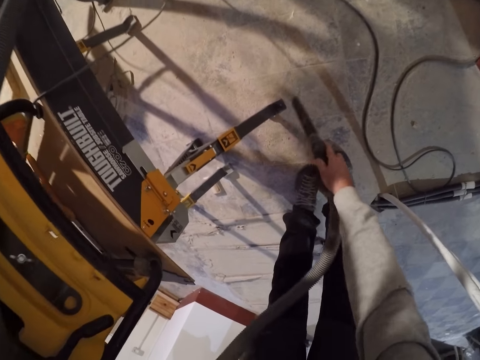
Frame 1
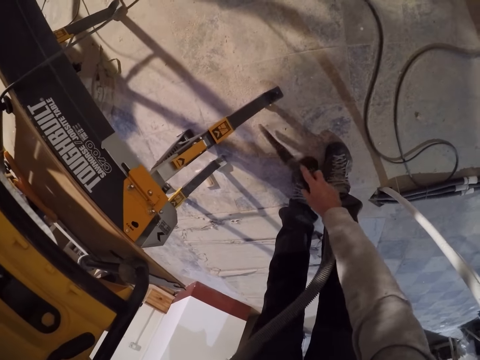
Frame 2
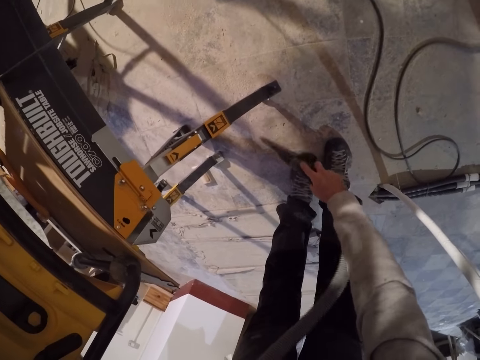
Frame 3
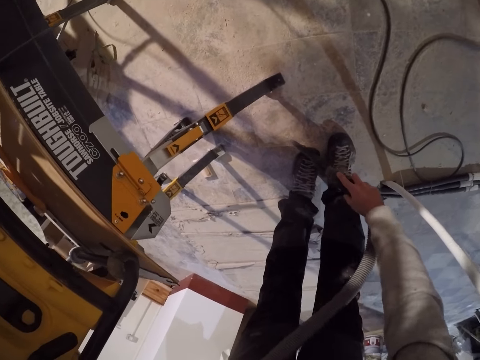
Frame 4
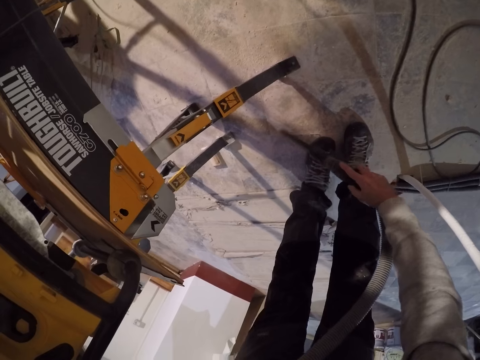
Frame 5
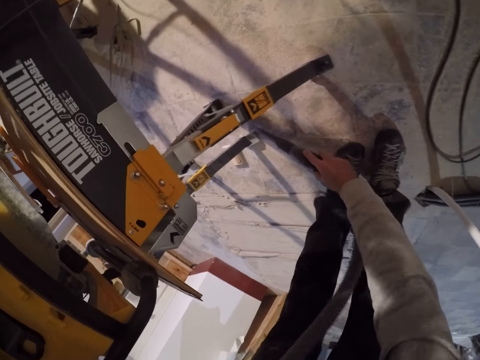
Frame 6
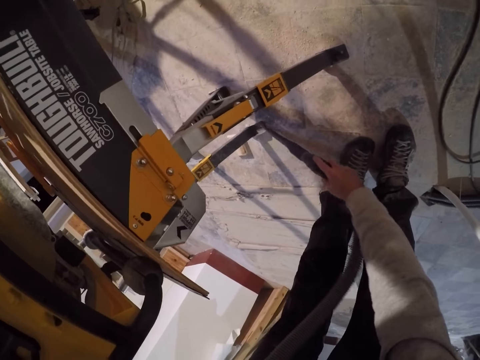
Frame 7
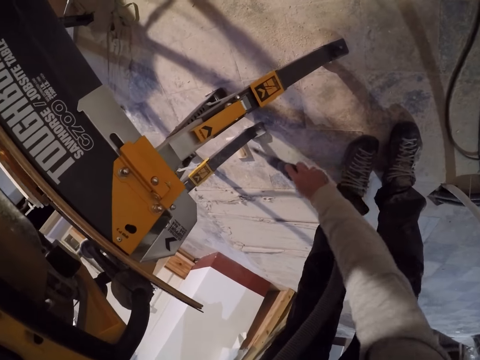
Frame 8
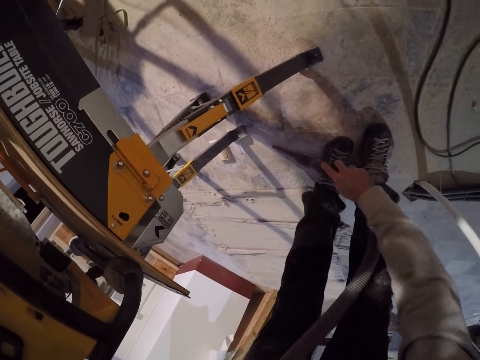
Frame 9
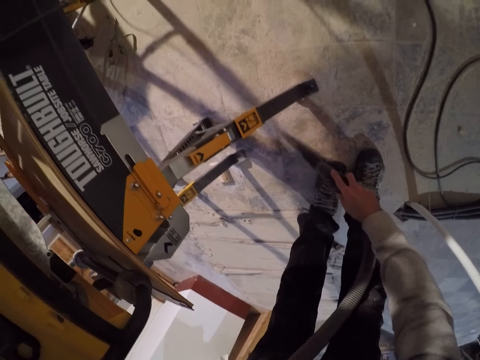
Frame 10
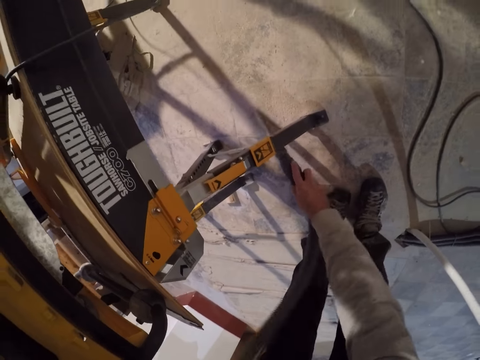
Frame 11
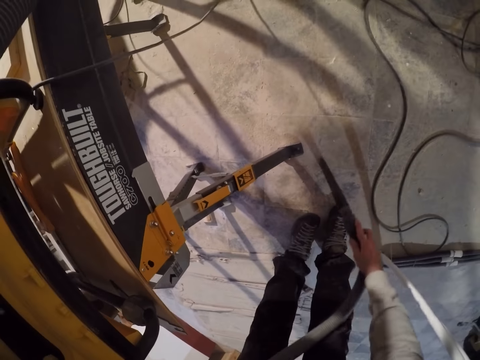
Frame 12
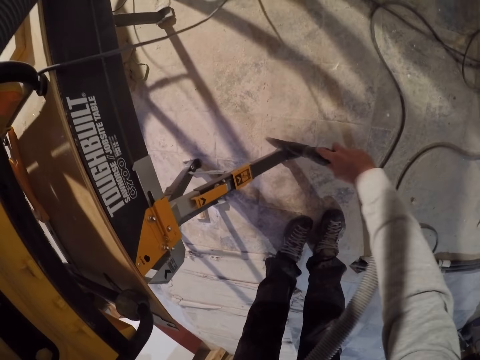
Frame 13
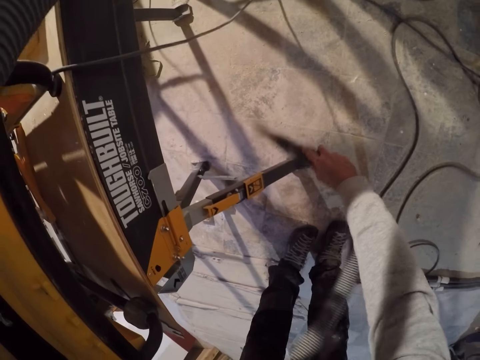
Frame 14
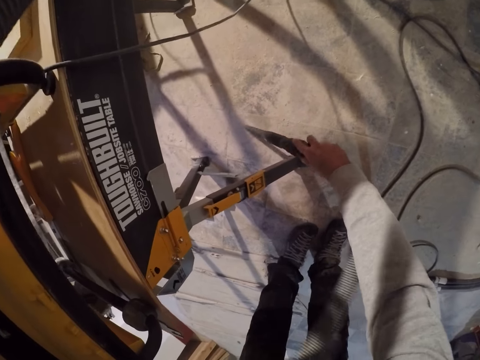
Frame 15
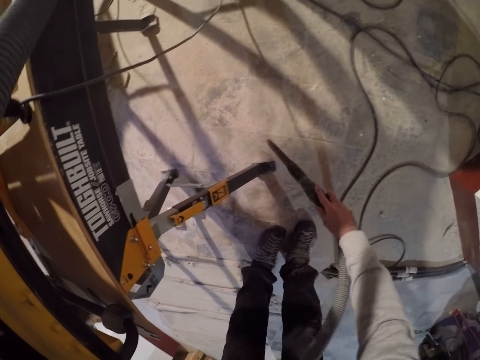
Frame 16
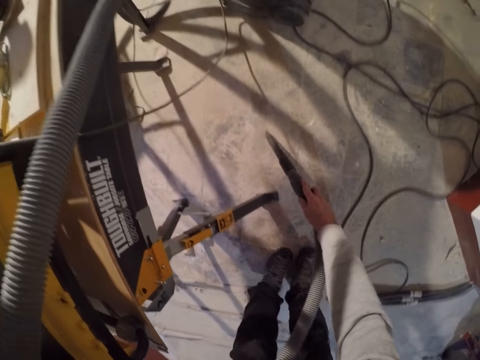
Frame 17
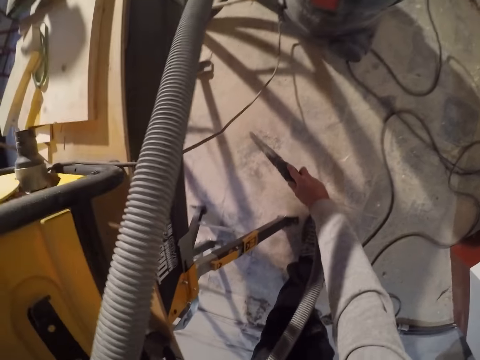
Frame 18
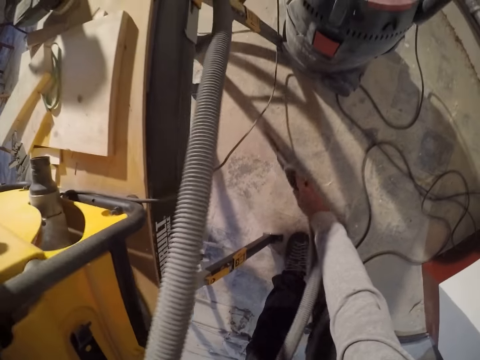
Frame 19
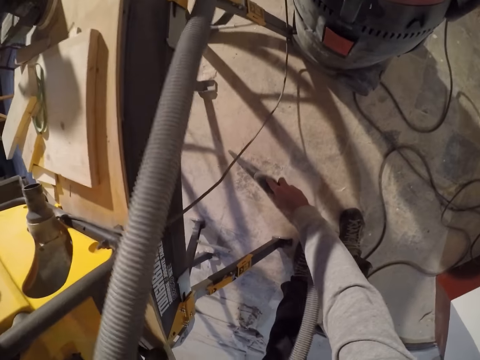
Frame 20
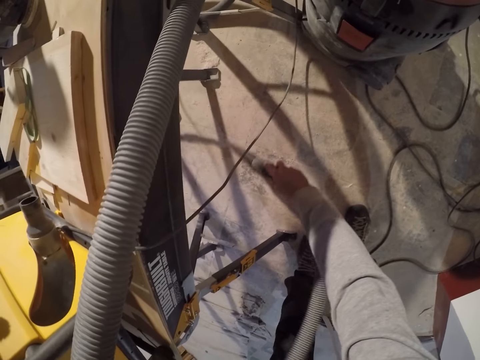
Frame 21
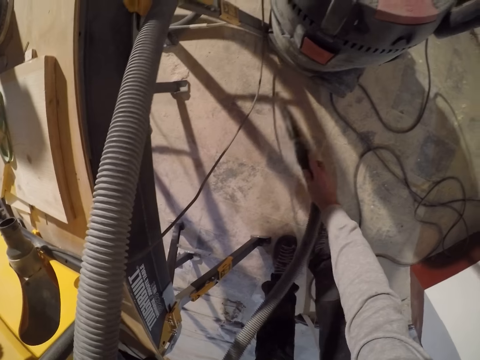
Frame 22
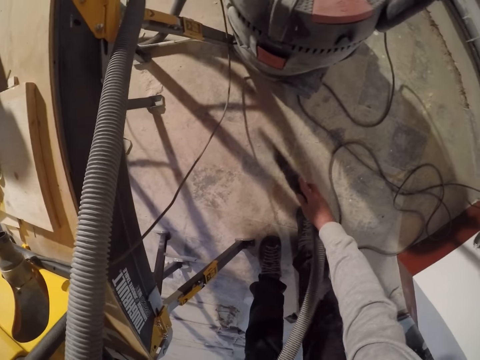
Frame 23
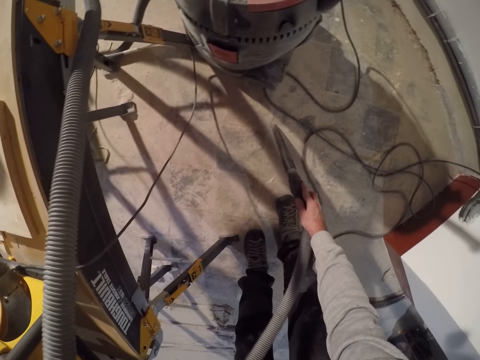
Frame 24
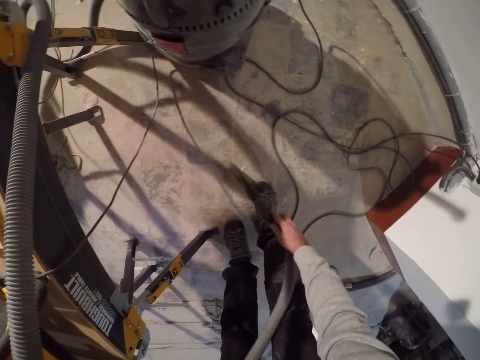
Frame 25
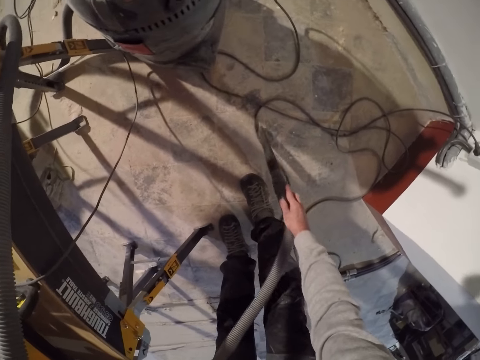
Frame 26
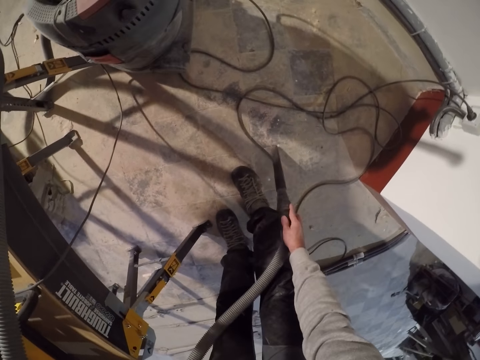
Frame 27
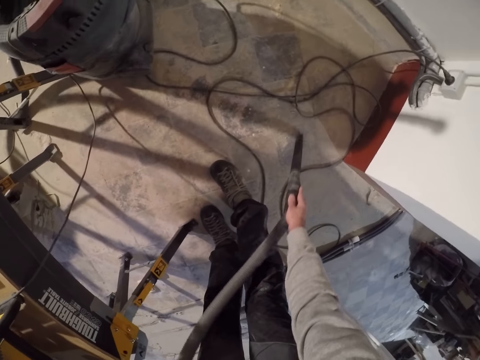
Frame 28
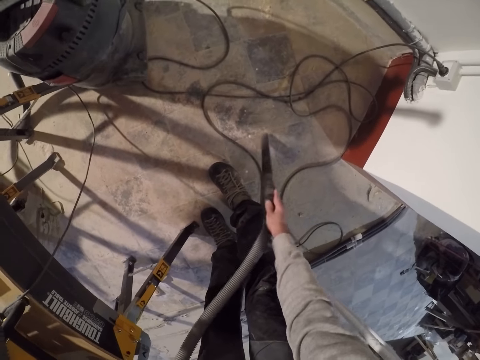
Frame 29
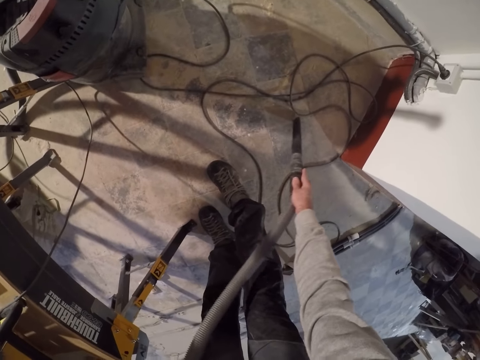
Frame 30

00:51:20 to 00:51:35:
The camera wearer vacuum cleans the floor. He cleans the floor with the vacuum cleaner in his right hand.

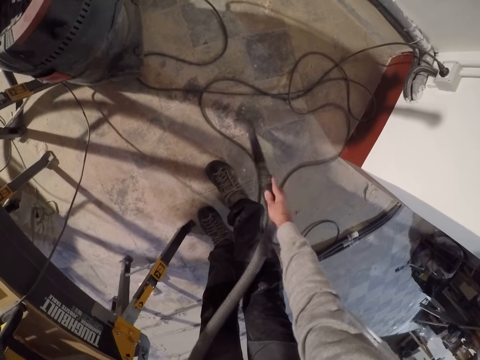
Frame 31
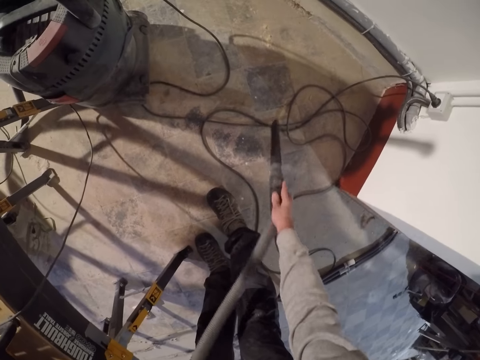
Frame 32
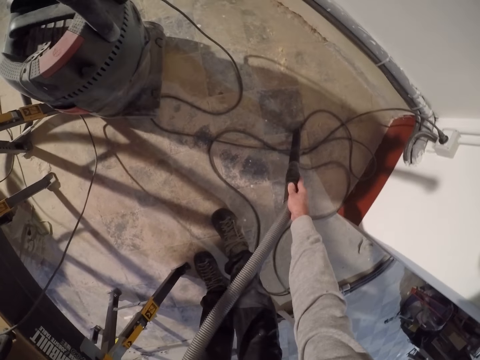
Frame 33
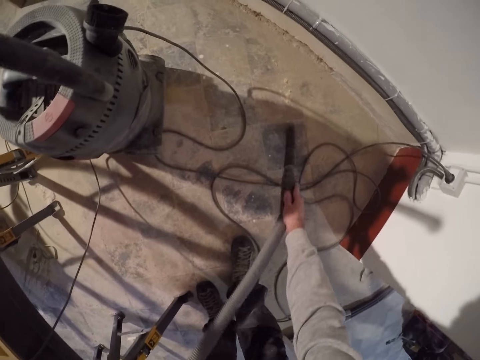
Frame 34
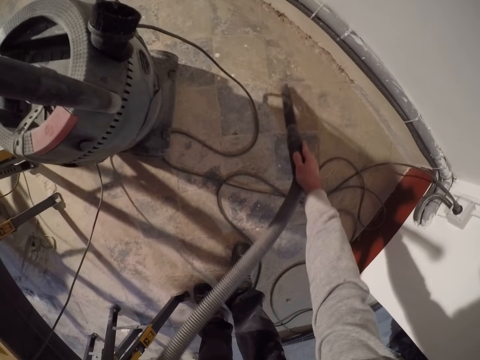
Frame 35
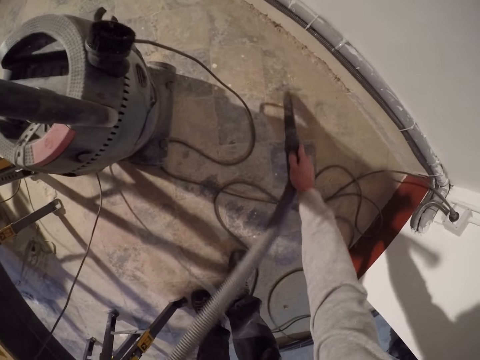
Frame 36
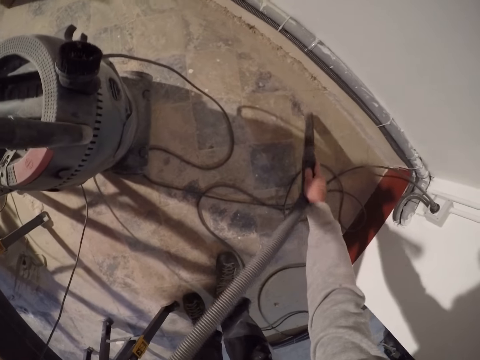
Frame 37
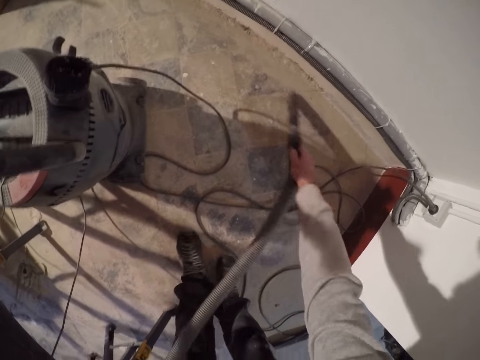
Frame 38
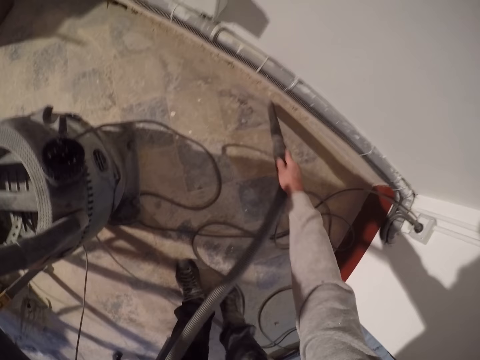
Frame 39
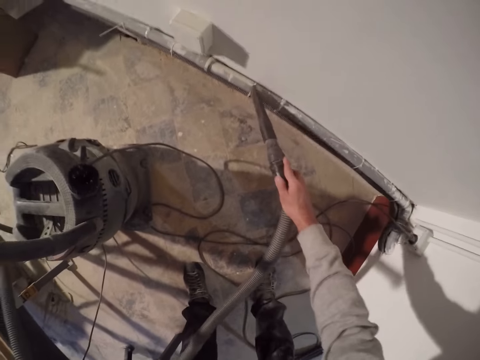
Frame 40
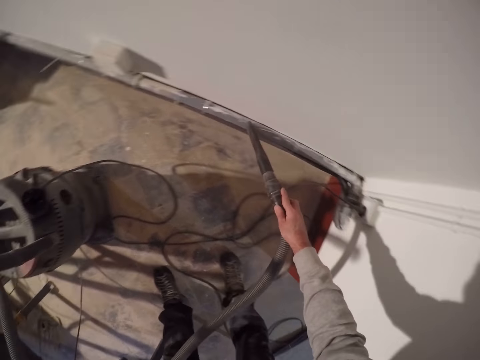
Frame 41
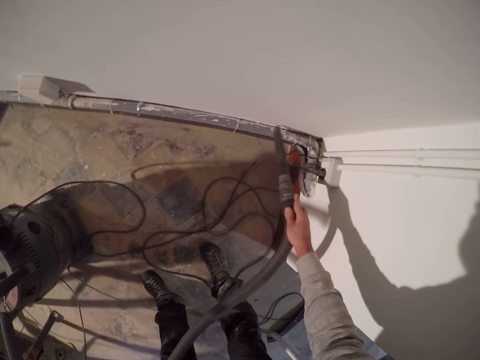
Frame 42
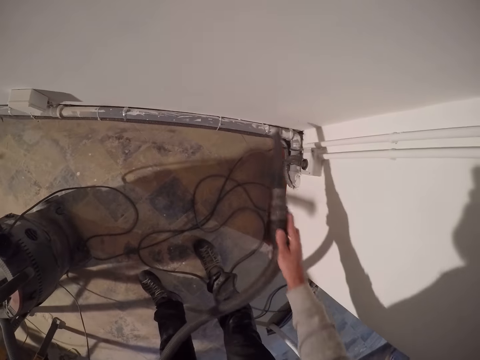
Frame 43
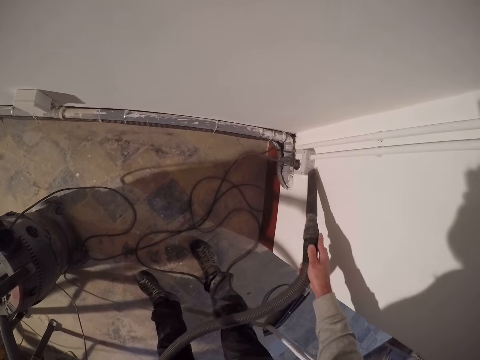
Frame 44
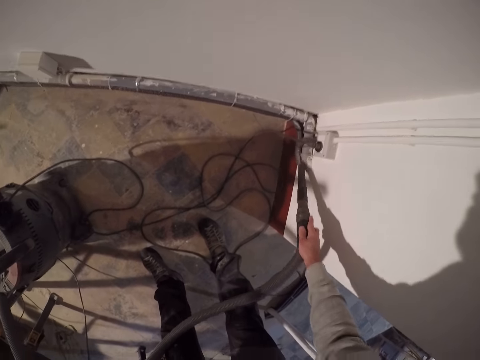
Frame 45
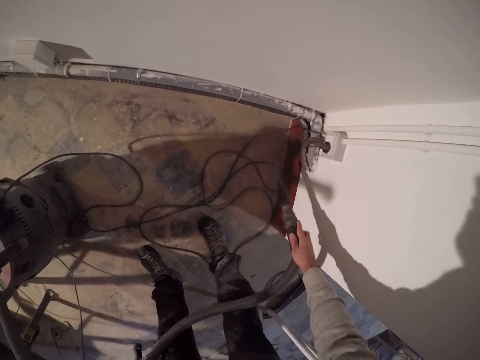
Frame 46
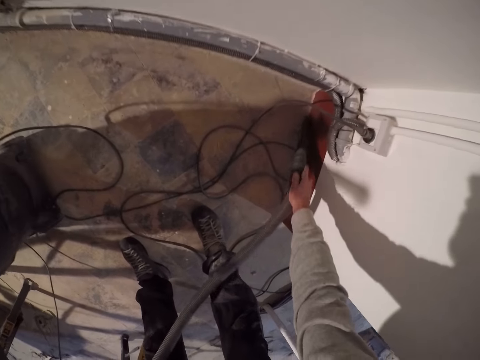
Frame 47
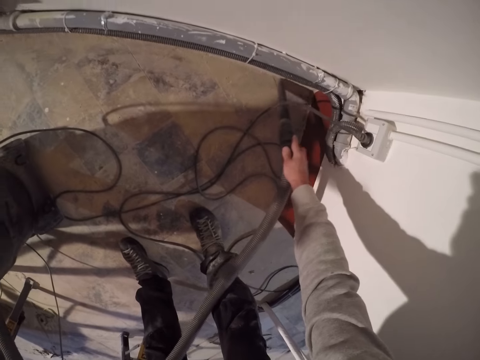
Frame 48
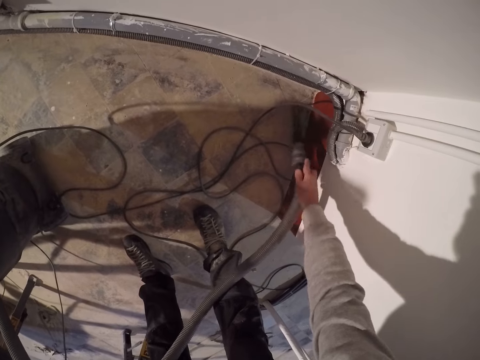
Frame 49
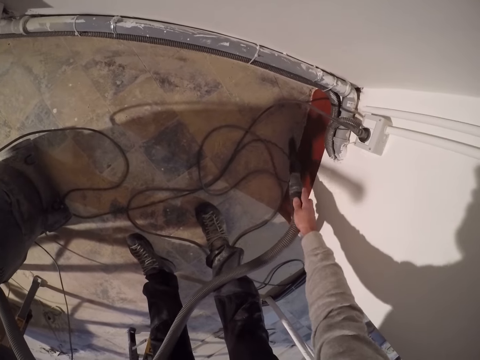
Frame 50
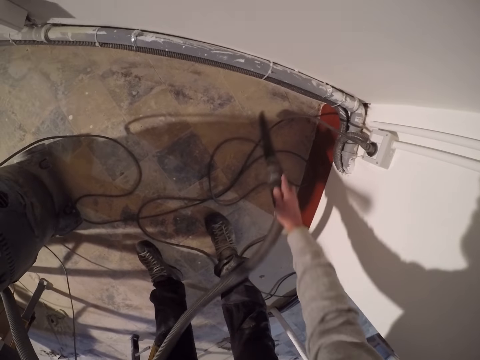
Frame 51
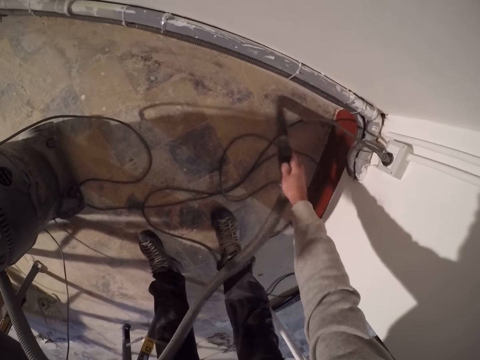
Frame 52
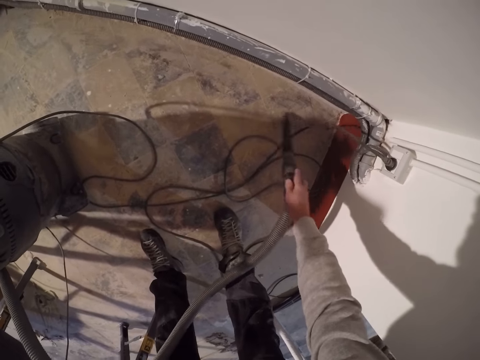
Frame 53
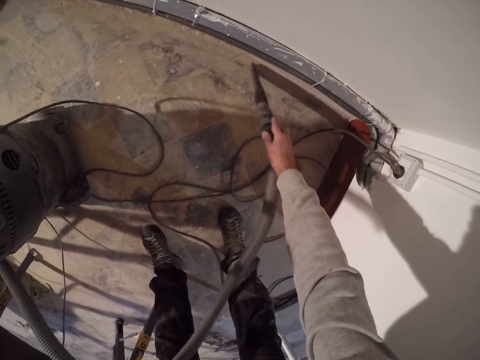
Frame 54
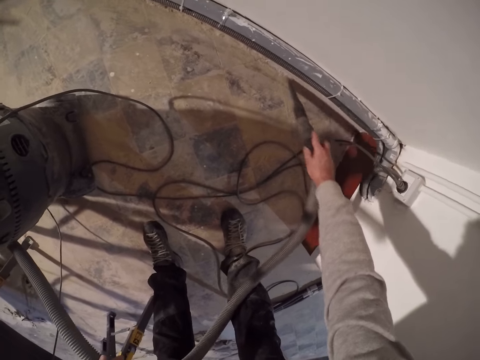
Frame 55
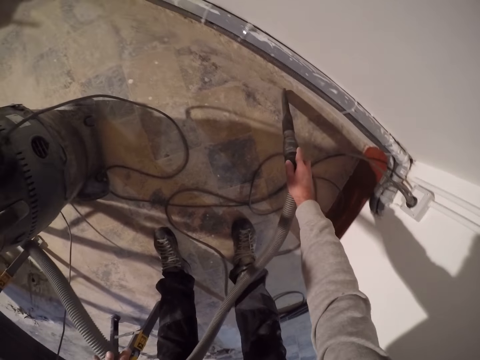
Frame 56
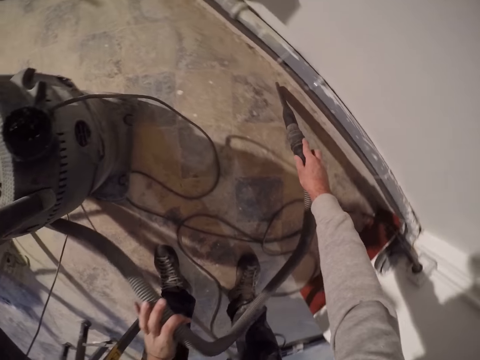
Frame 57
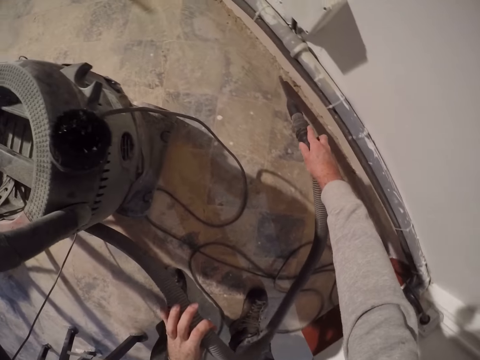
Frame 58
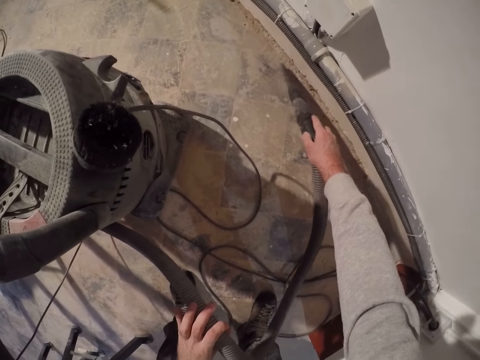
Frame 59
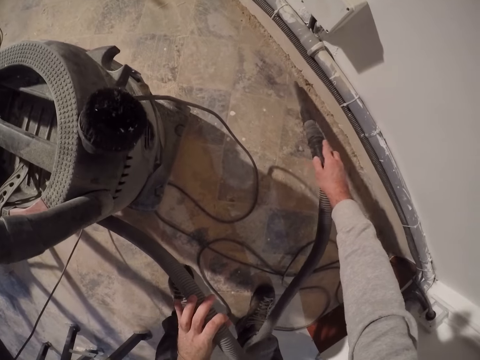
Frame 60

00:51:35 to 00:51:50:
The camera wearer cleans a conduit with the vacuum cleaner in his right hand. He vacuum cleans the wall. He cleans the floor with the vacuum cleaner in his right hand.
